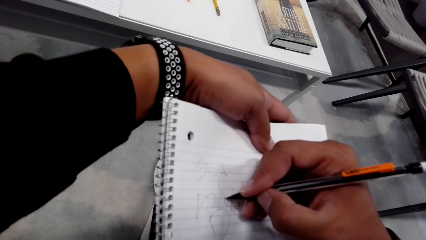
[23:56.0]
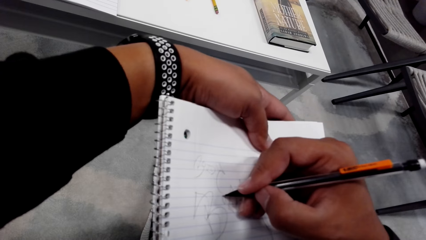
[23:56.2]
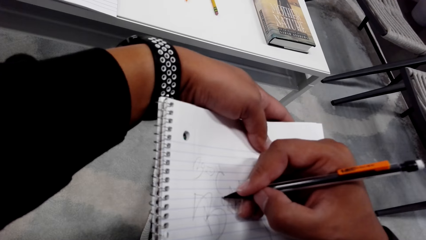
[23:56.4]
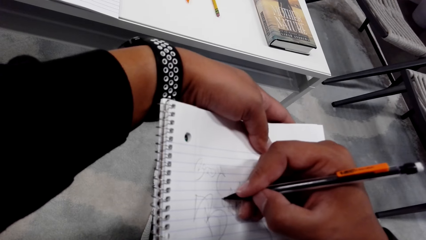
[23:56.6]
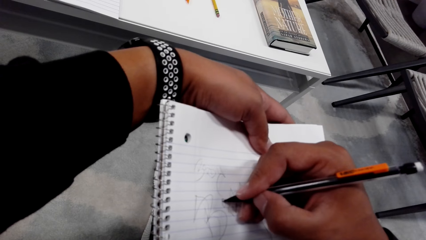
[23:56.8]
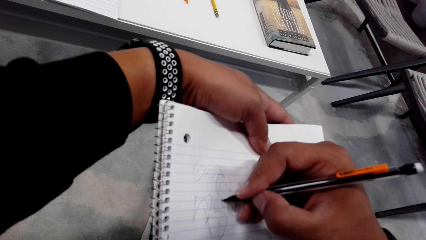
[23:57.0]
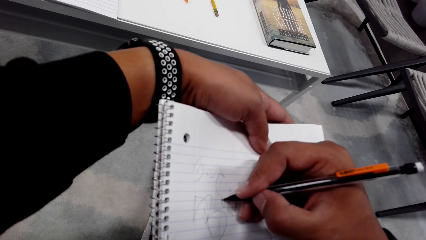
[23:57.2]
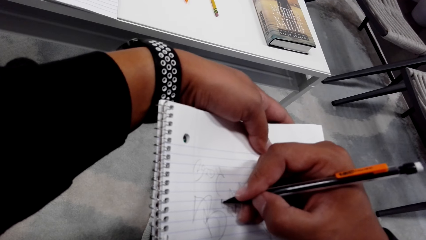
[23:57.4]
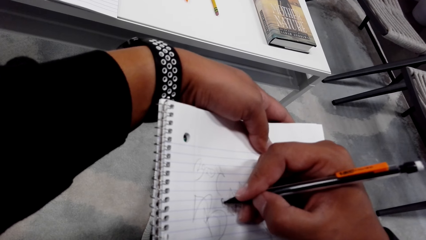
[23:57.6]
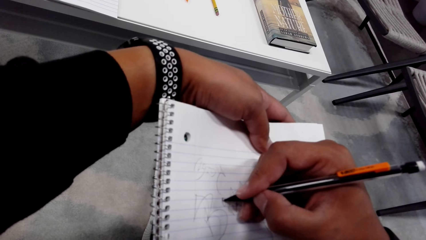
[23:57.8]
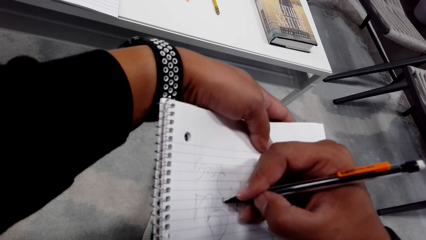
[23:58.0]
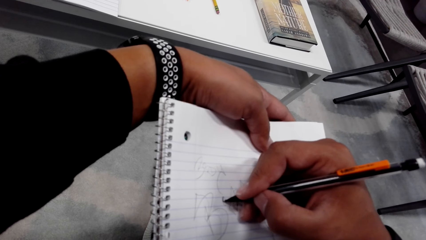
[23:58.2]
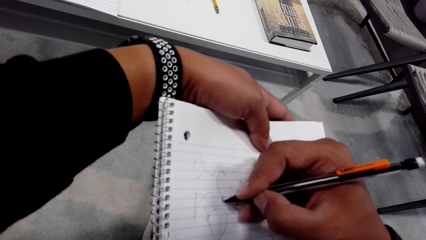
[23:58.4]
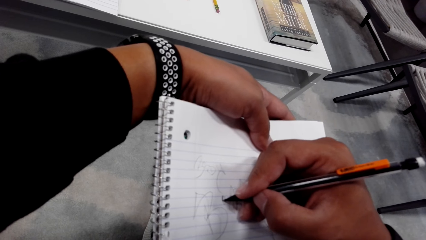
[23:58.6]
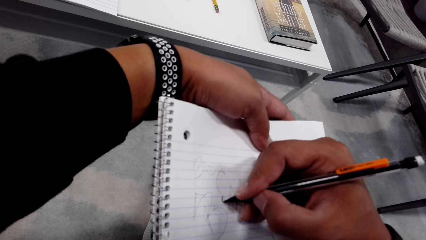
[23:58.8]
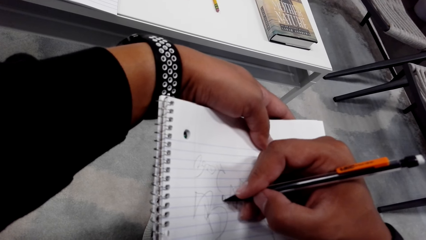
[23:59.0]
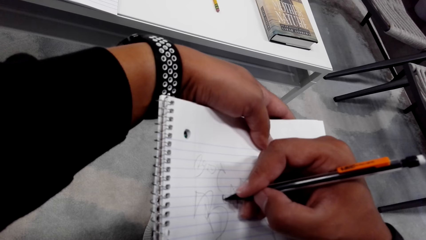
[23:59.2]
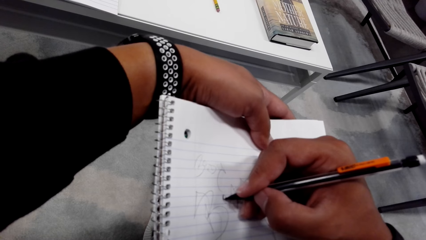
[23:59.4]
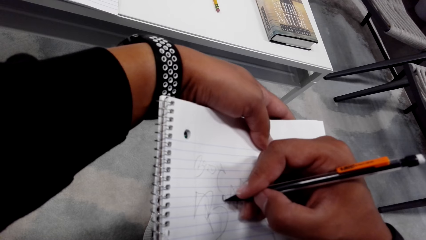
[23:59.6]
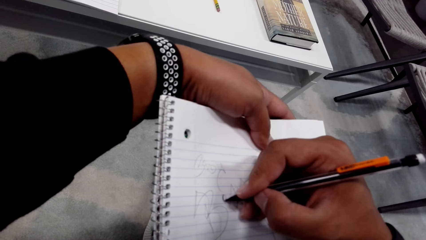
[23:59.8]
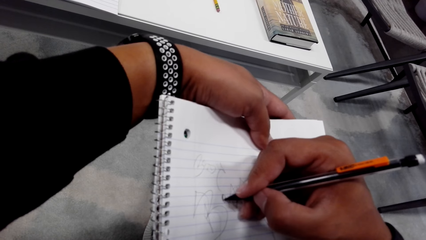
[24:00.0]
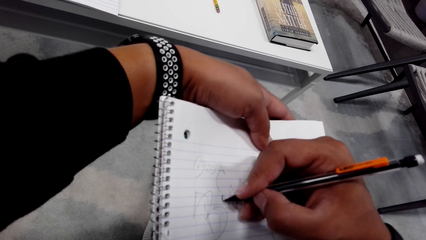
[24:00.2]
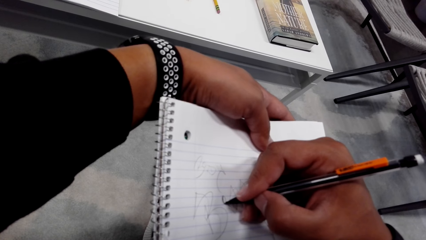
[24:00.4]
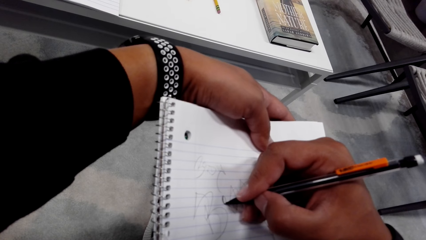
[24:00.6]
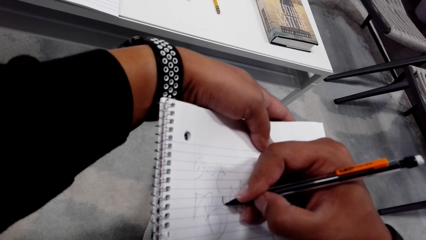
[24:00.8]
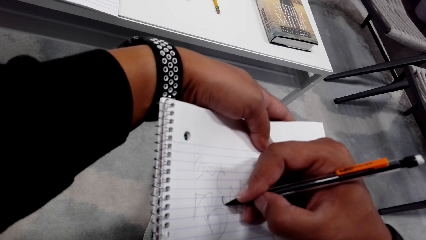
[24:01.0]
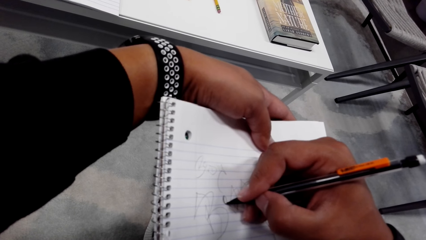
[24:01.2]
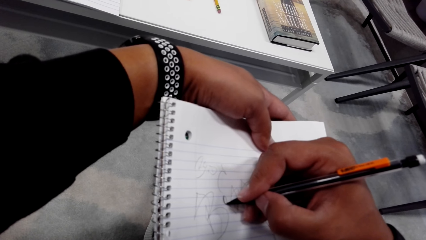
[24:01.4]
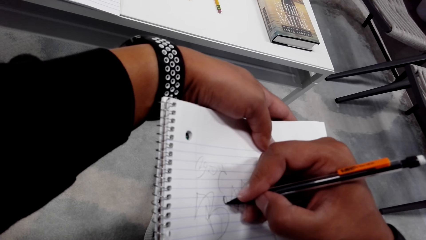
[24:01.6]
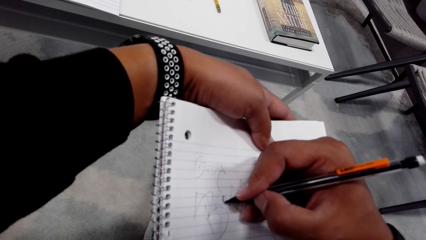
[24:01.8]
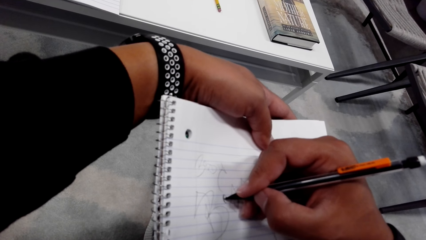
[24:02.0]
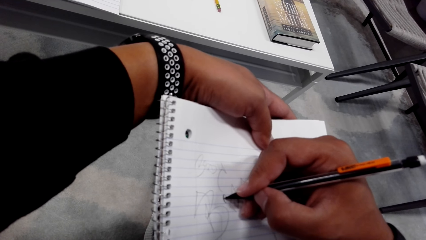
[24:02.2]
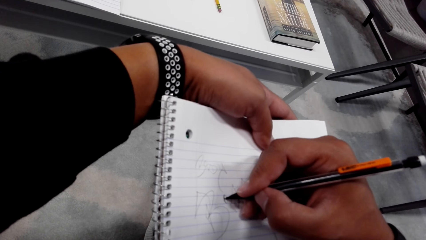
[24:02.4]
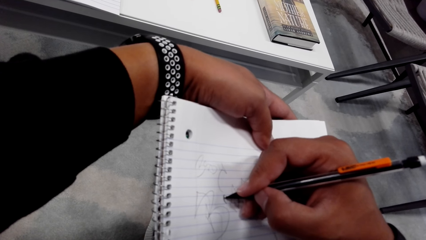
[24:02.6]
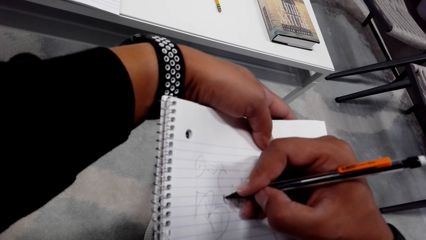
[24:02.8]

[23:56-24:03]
The camera wearer shades the writings in the book.

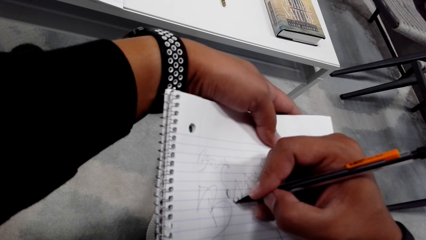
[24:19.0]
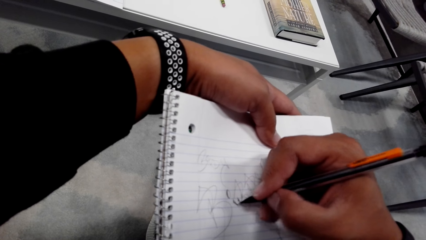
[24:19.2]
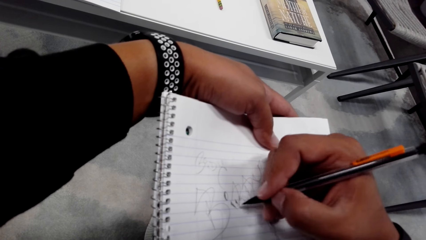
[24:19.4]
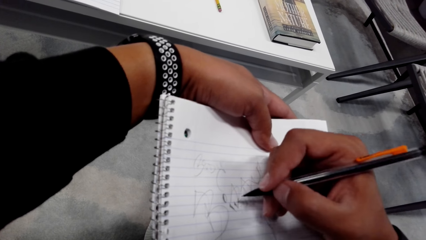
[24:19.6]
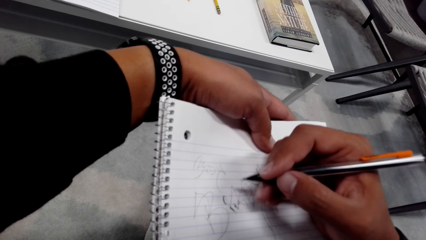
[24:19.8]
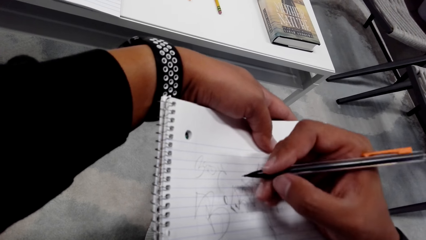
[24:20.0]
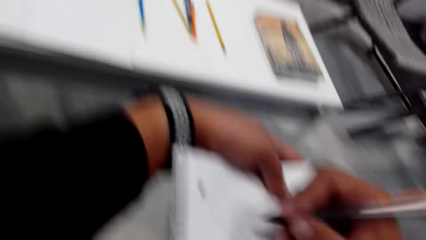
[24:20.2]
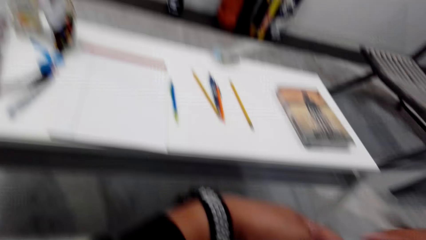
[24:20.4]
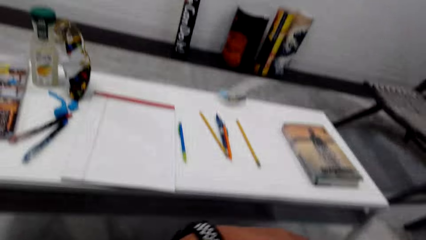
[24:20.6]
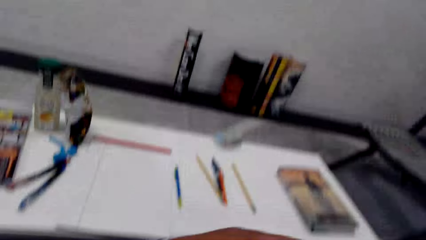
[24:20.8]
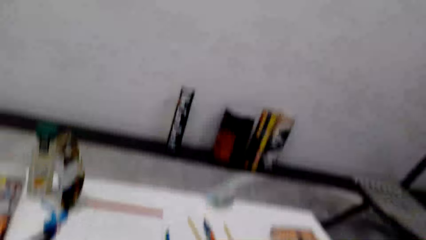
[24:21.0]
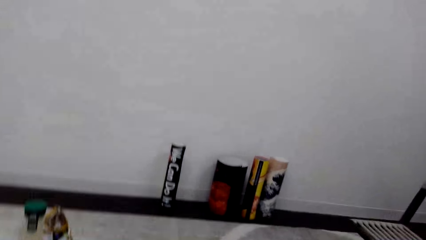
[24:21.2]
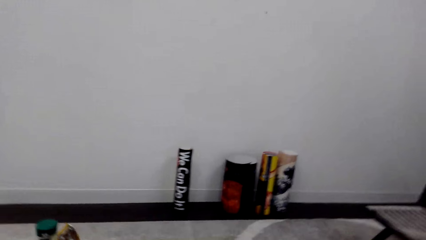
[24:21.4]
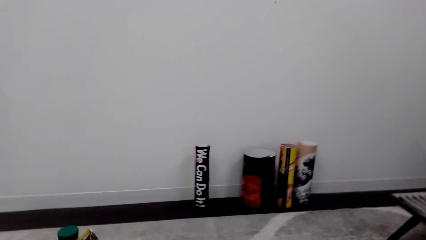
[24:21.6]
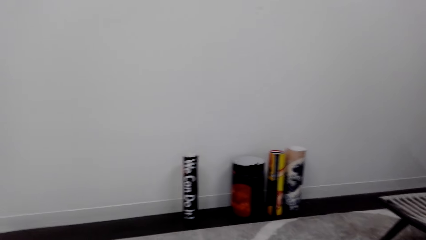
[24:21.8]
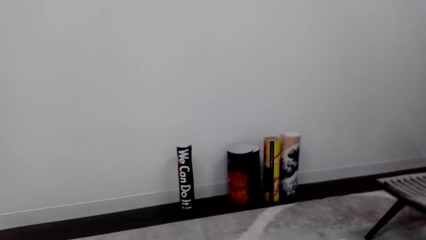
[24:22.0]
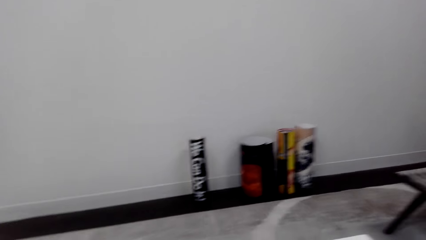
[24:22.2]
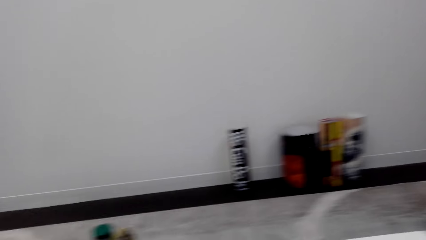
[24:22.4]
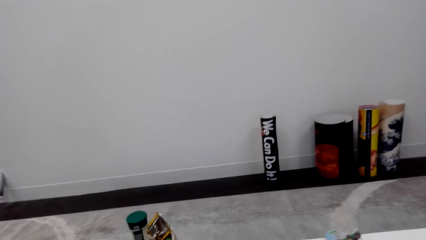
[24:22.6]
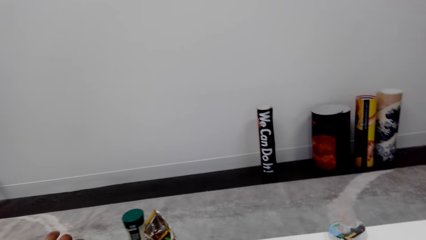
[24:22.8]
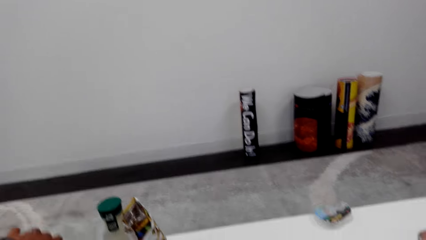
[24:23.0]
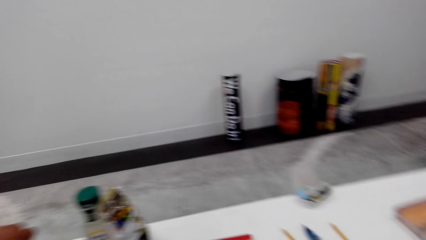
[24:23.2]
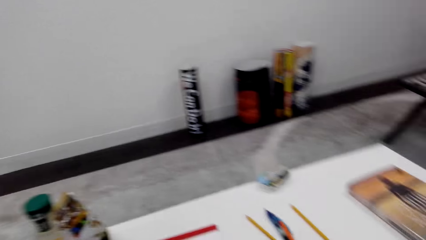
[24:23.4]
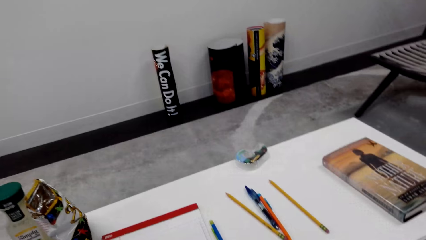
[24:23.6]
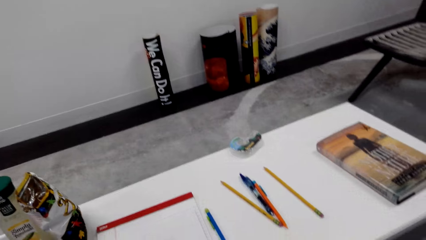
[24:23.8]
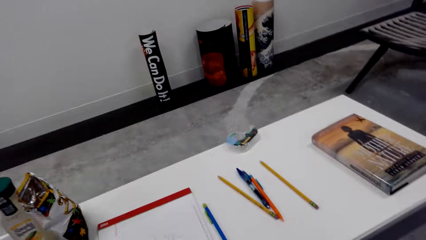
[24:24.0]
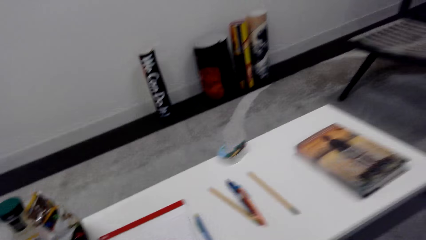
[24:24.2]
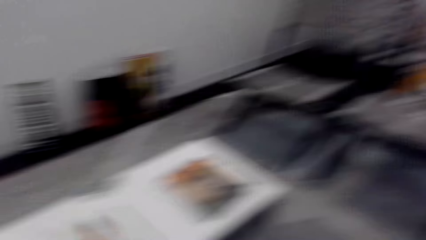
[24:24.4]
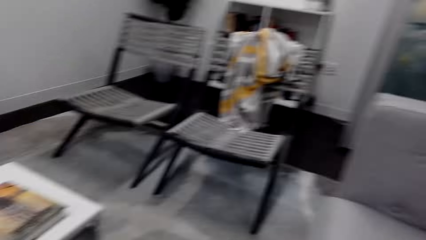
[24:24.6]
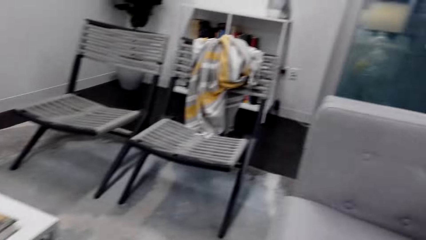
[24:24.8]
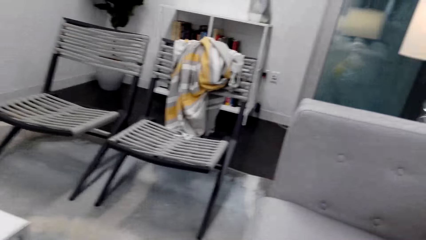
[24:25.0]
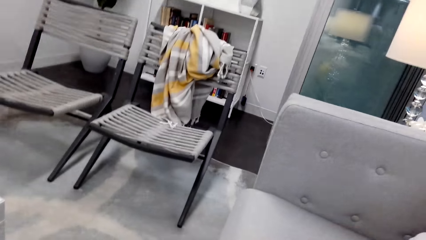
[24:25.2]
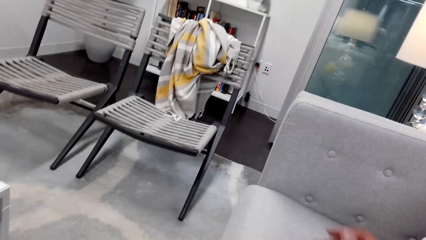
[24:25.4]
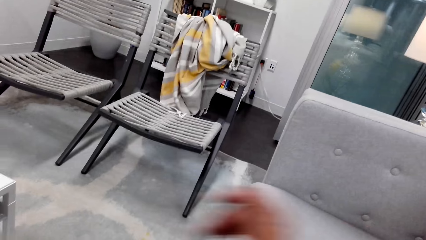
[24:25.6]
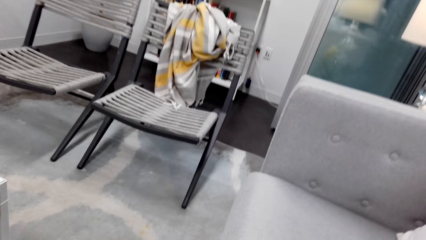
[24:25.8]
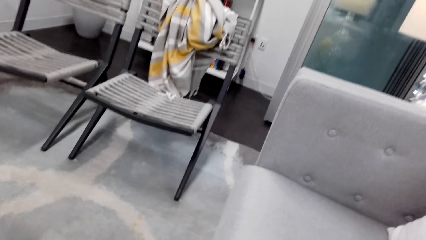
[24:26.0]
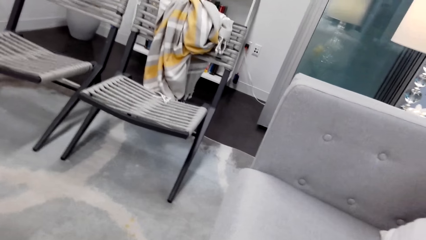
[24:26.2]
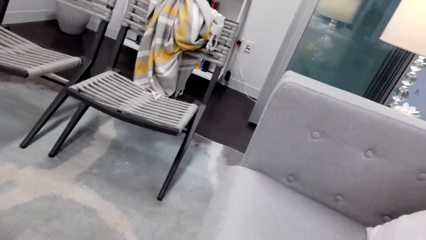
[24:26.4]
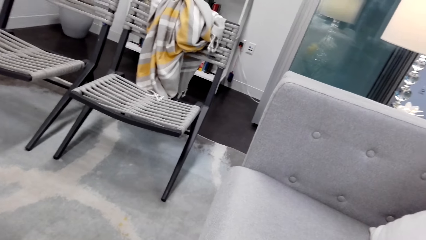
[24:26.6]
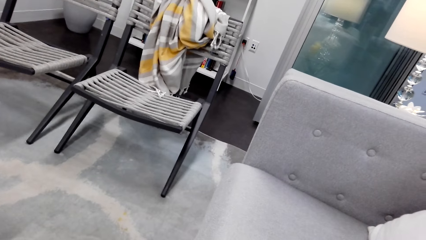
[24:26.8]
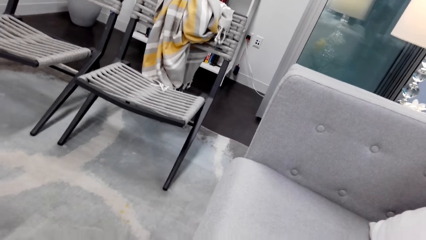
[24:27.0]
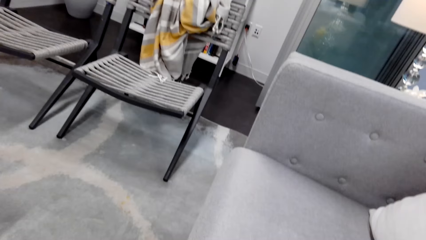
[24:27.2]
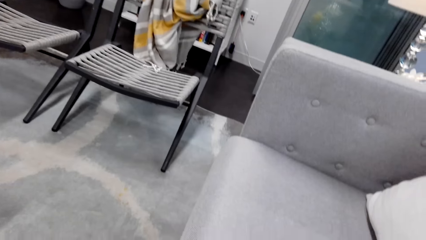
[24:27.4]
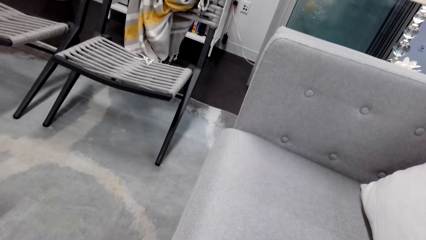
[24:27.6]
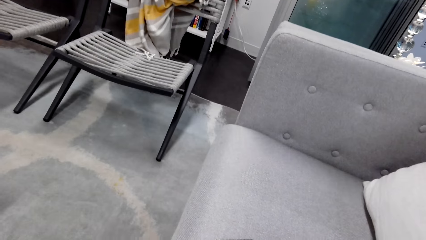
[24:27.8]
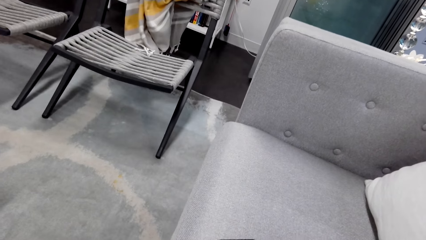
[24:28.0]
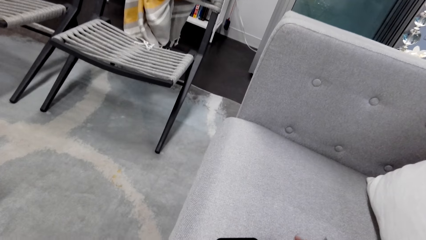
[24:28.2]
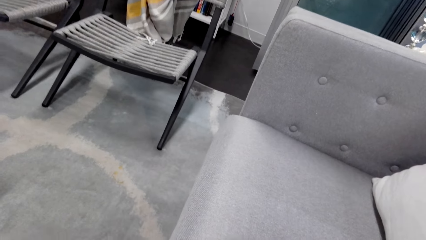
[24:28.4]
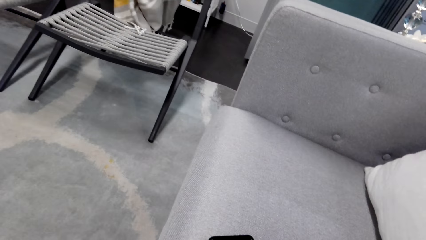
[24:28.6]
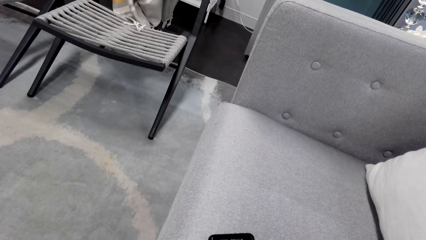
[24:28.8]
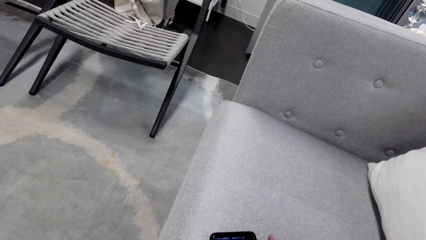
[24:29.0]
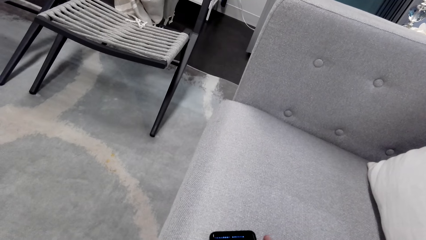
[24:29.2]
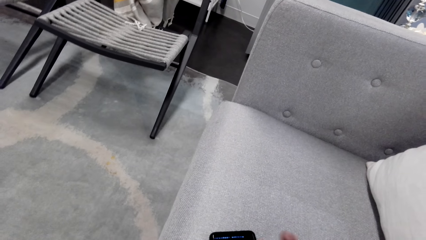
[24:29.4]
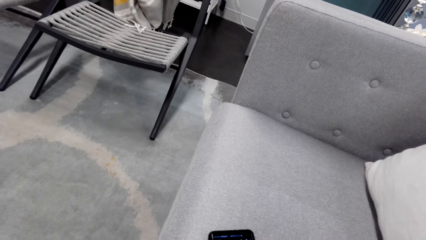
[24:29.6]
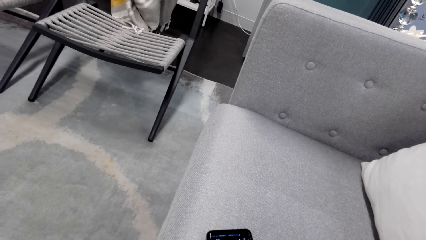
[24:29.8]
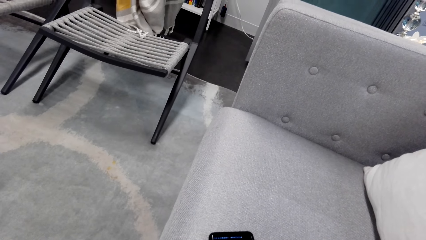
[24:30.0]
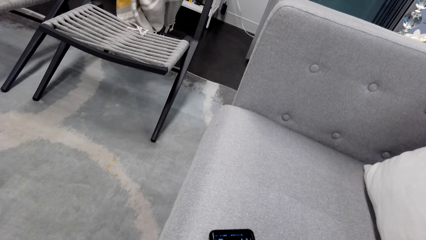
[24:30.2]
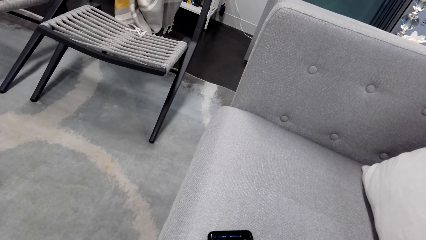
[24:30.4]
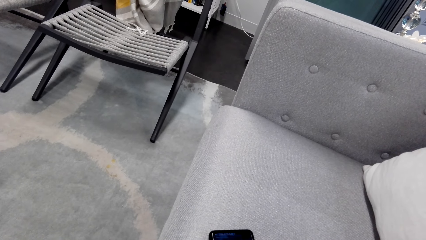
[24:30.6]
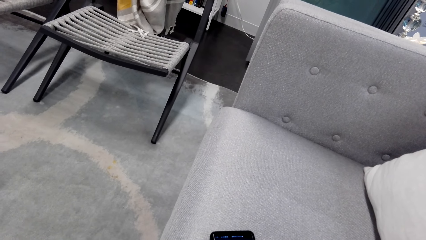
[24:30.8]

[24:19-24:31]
The camera wearer looks around. They look up. They talk. They operate the phone.
